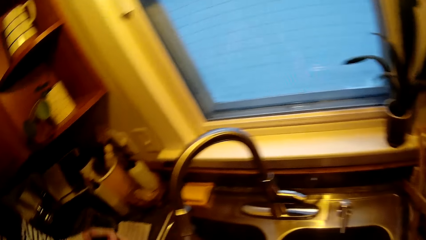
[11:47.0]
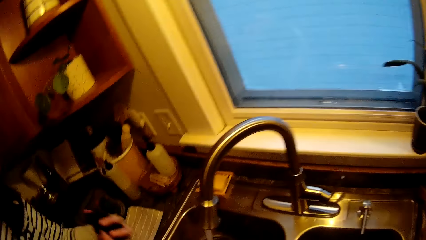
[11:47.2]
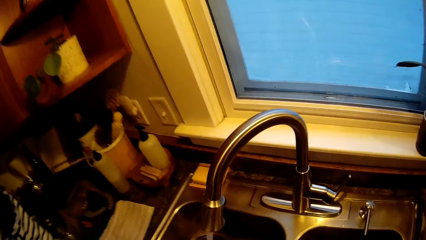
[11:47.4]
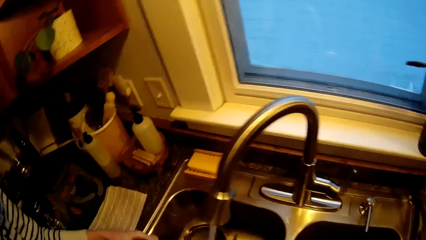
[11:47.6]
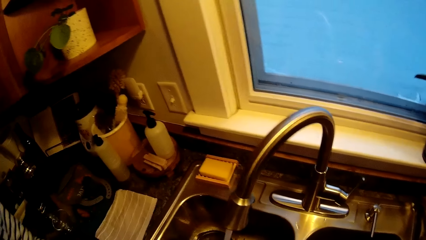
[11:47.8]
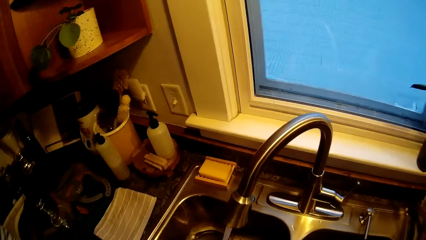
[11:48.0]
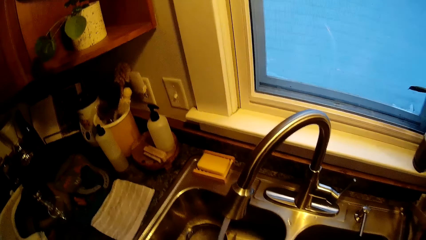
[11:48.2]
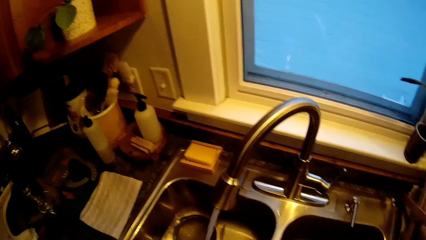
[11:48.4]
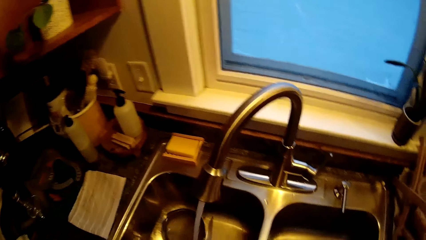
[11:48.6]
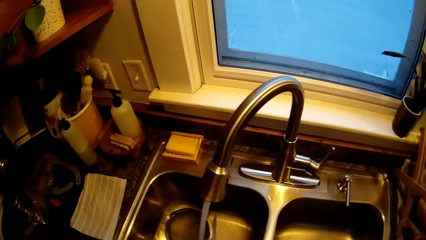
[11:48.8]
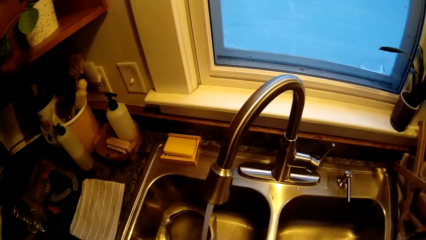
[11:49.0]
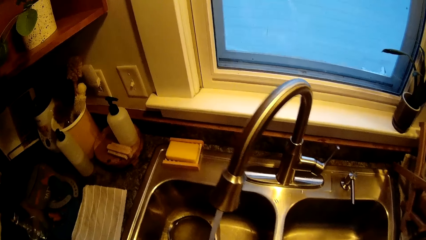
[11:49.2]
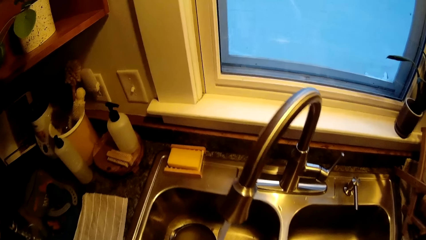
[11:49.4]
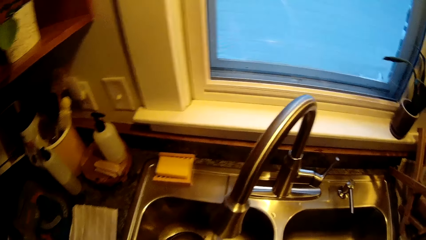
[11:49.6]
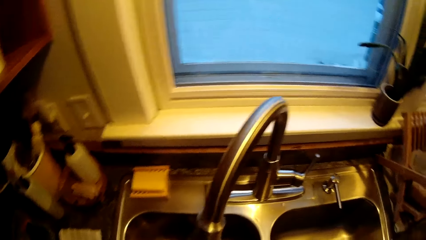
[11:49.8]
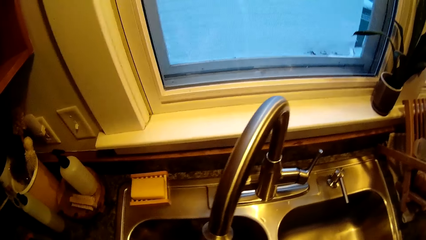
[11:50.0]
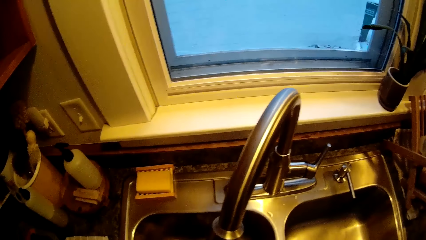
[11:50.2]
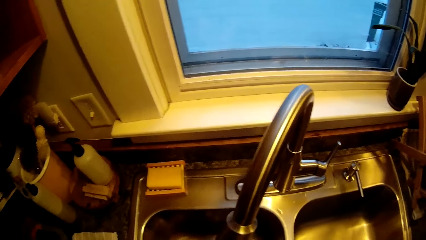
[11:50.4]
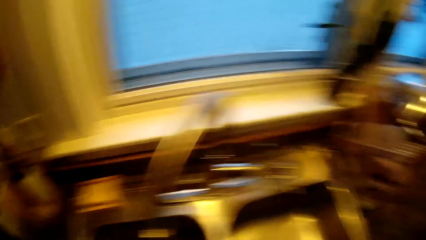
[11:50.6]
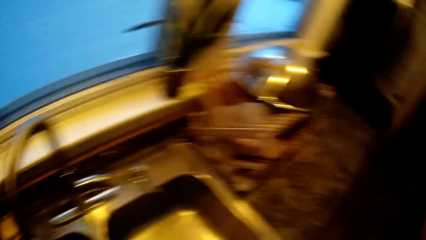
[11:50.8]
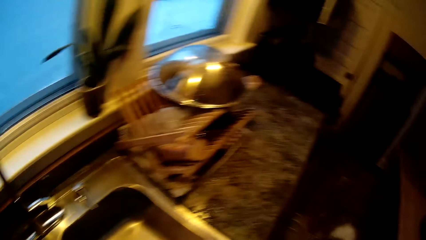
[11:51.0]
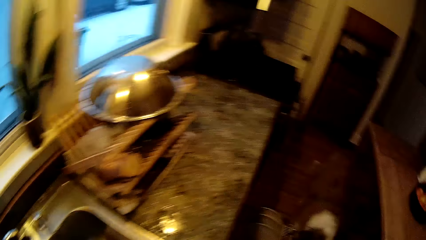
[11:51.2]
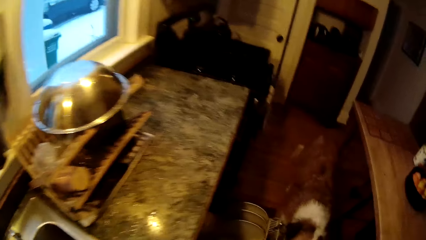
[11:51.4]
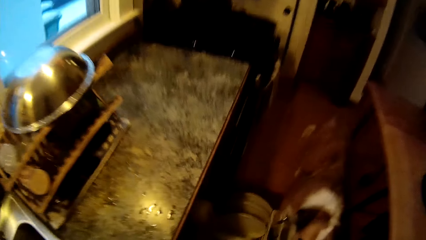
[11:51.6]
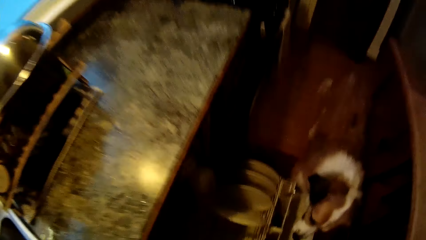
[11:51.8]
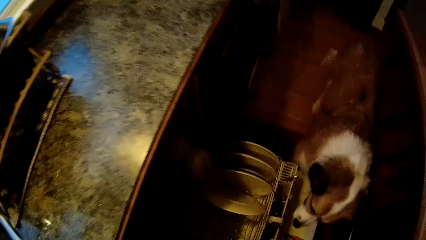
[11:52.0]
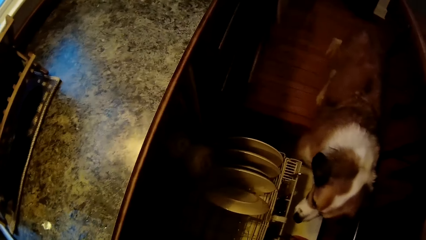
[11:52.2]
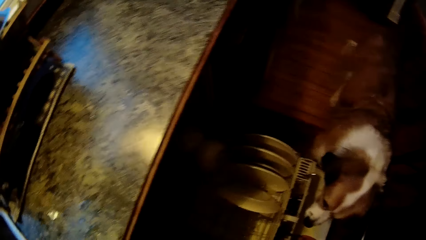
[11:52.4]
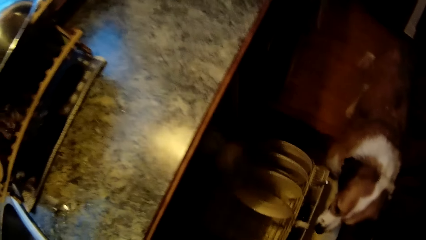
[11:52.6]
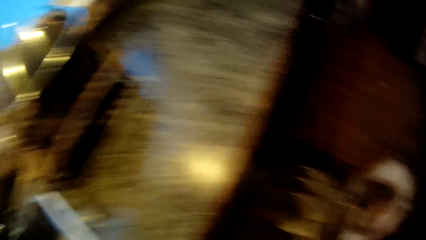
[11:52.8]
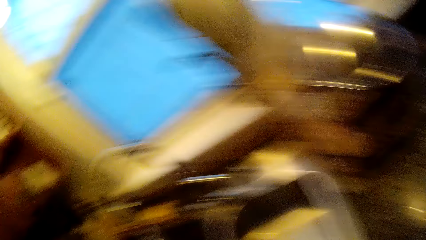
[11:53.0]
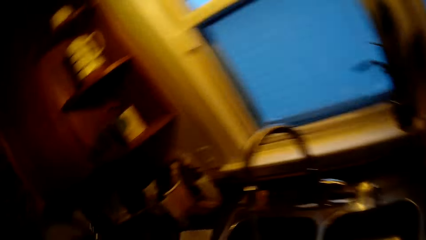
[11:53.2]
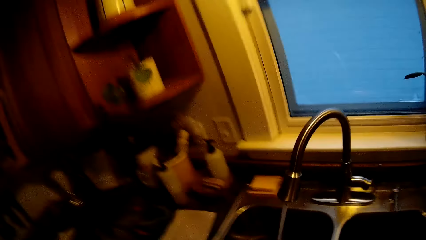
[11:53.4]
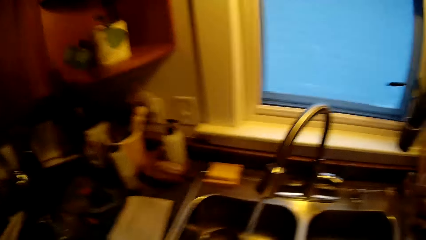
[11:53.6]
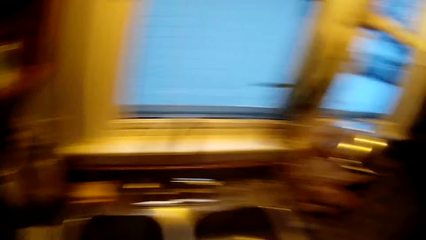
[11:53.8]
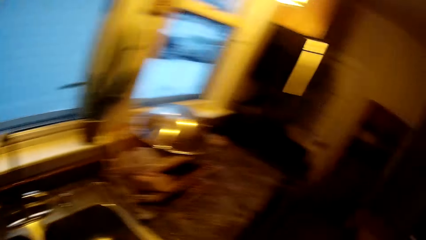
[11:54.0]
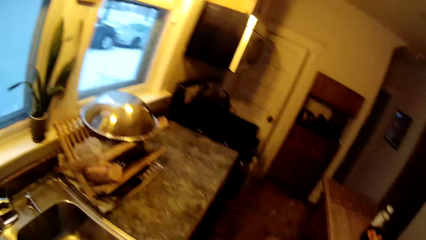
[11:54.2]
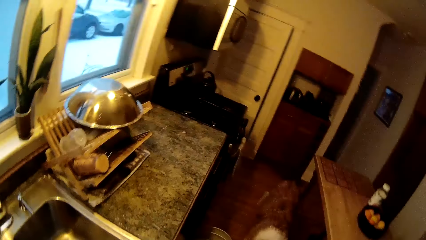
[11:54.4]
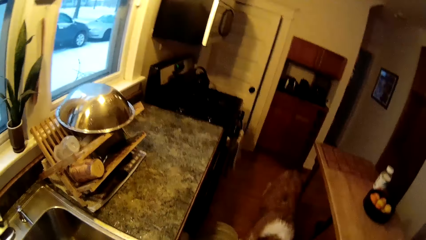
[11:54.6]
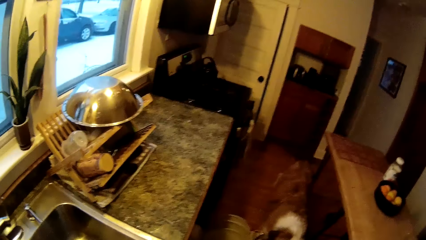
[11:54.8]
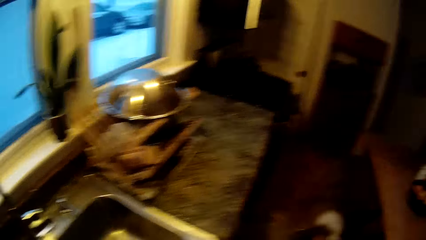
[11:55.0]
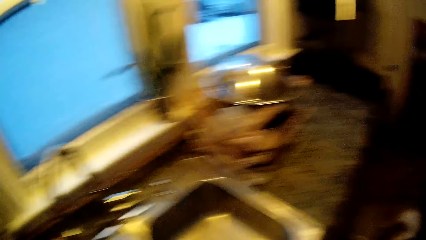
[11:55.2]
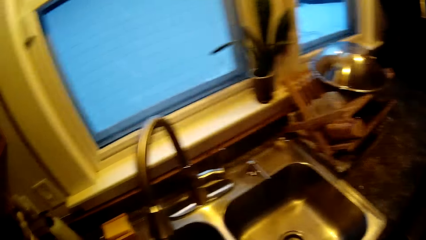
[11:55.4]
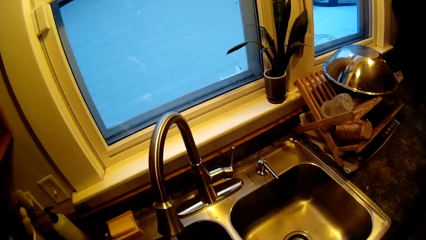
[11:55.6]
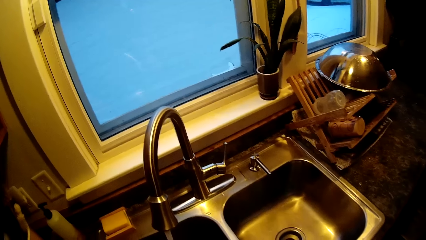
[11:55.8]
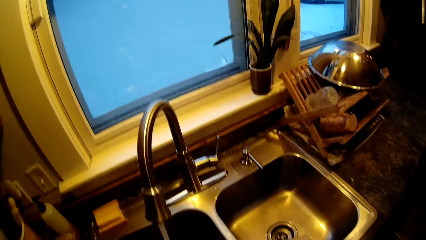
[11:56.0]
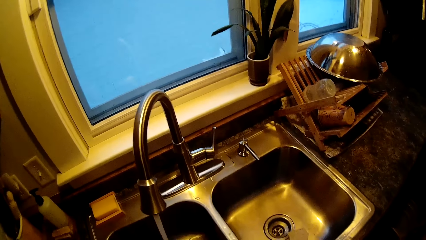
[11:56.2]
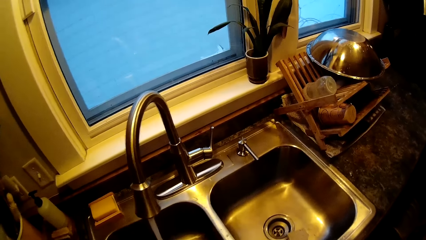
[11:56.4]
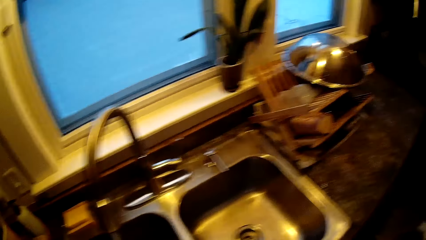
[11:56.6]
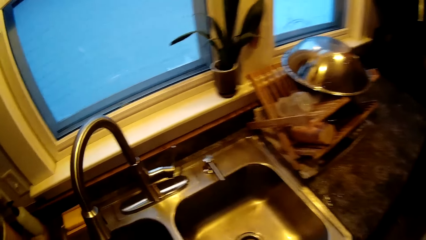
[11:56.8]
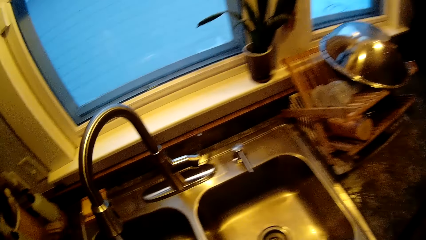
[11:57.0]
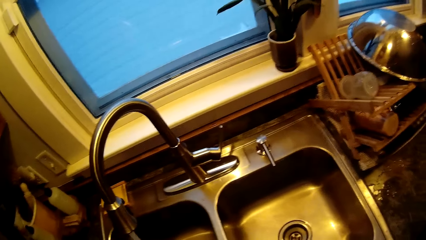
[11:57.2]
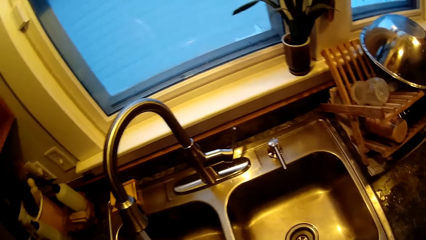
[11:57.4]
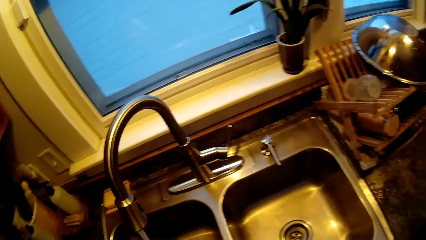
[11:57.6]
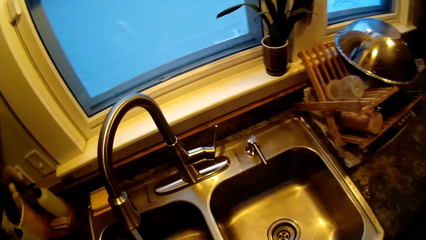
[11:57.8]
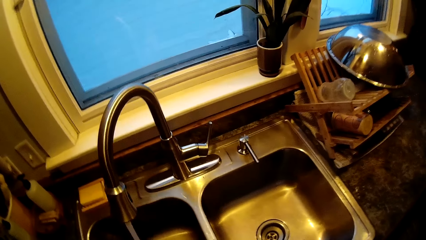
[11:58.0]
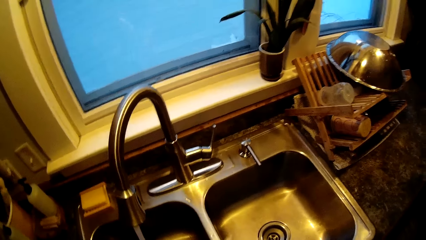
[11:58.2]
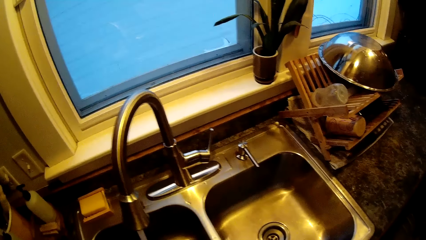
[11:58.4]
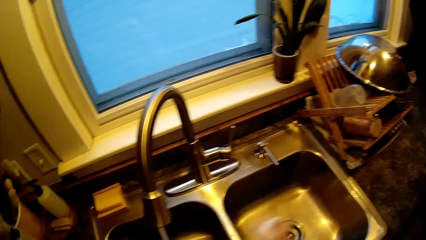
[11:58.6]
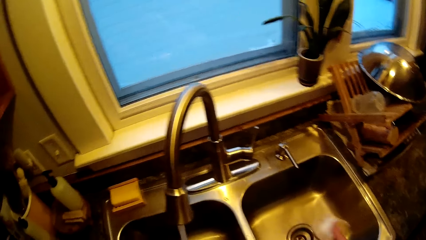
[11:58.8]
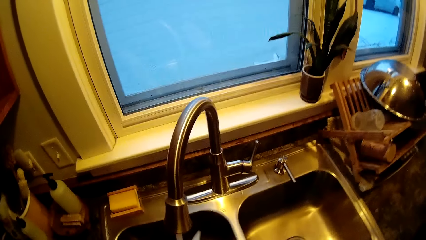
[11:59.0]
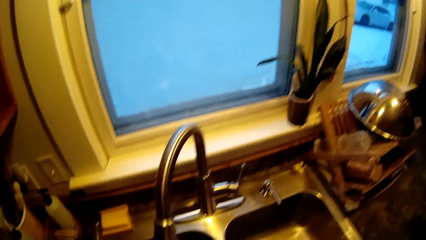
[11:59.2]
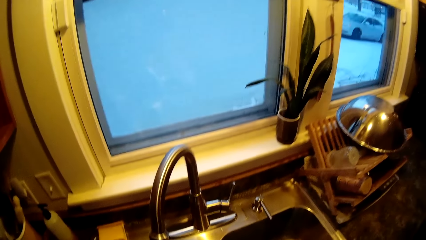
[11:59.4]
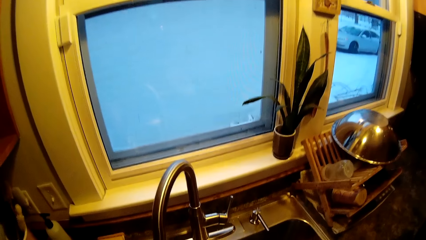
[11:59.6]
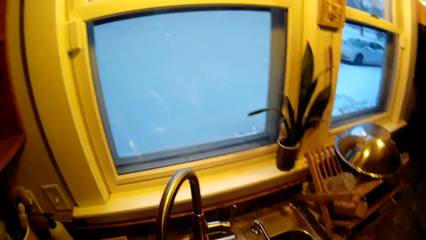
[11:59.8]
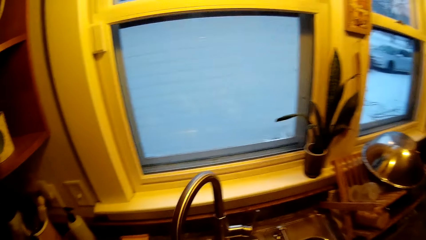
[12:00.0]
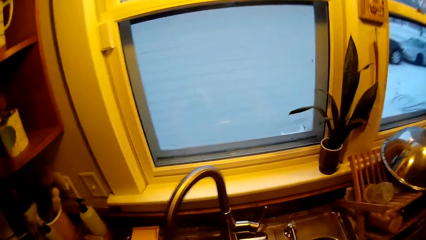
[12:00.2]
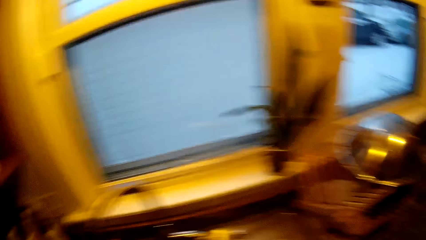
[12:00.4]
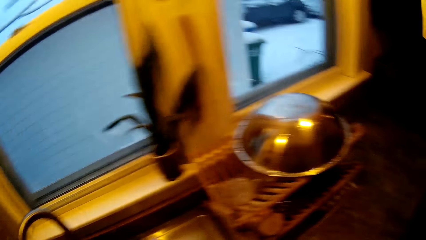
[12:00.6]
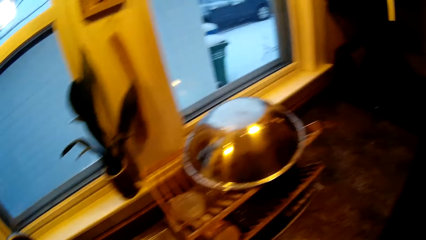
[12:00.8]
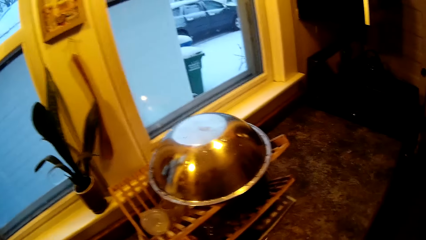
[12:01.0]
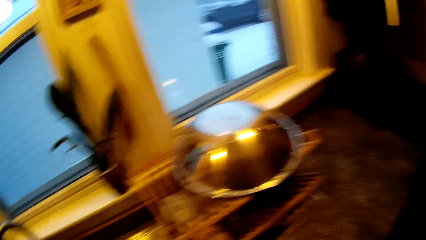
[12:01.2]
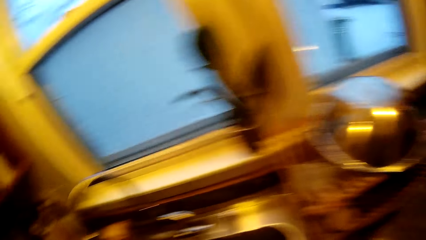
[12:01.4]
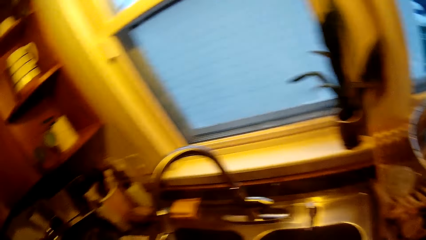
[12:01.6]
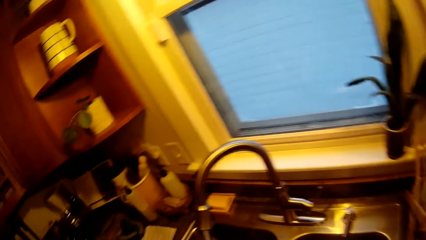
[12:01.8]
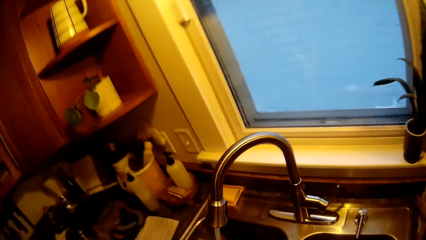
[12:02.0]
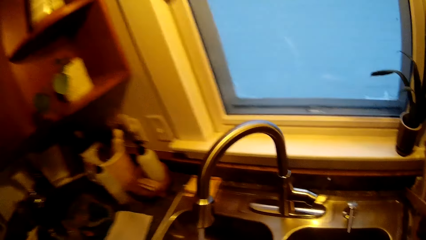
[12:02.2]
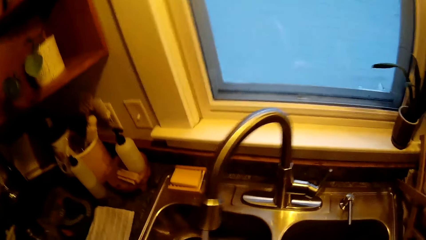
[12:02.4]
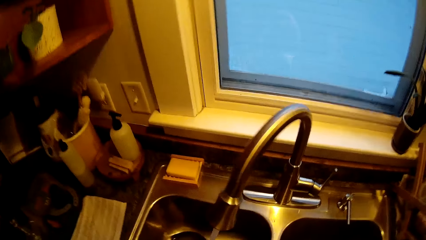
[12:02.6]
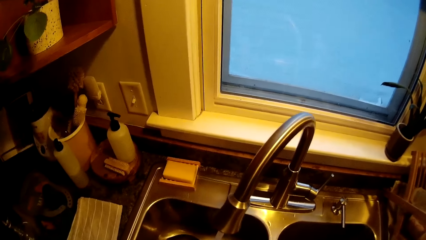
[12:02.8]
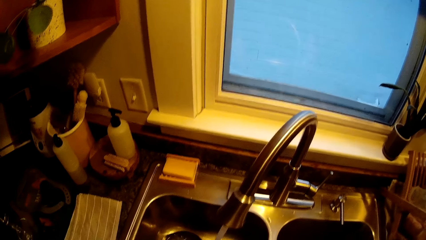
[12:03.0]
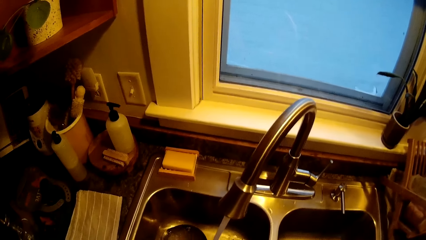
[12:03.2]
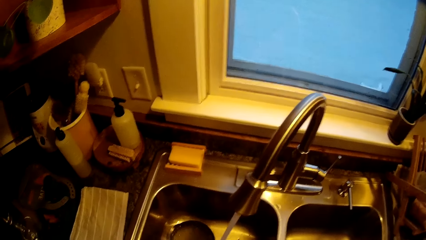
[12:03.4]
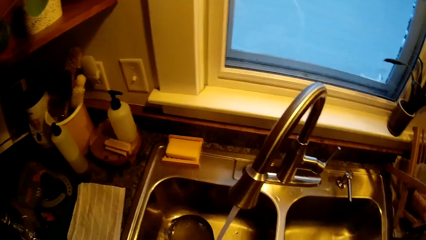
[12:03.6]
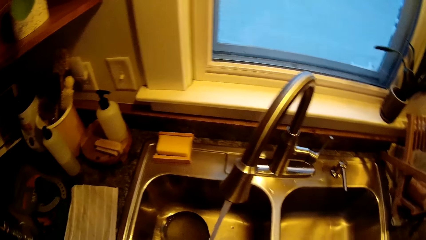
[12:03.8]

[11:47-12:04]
The camera wearer puts cutlery in the kitchen sink. They wash a knife with a sponge with both hands in the kitchen sink.
